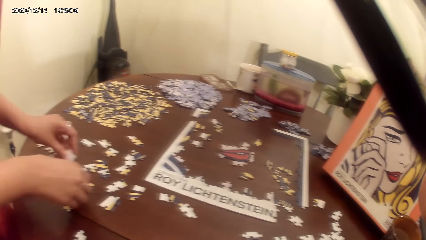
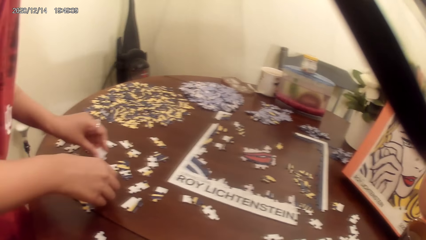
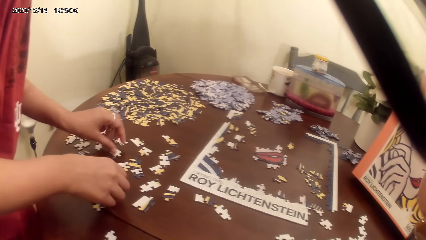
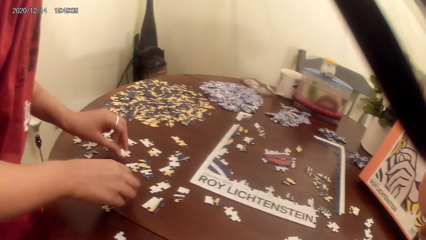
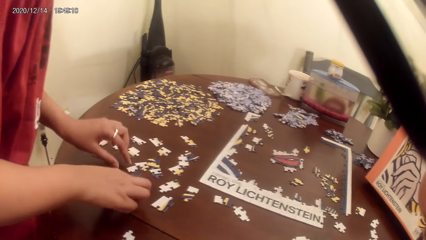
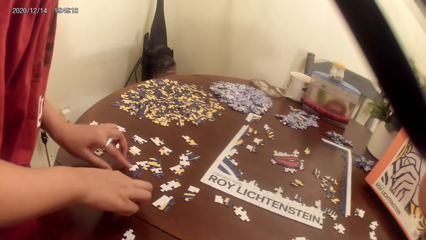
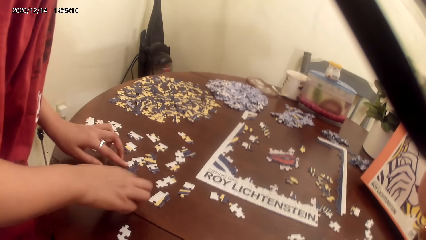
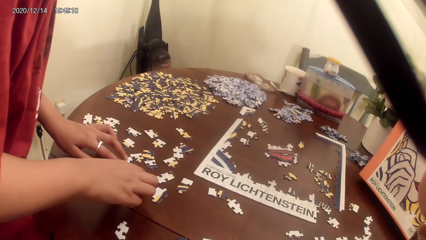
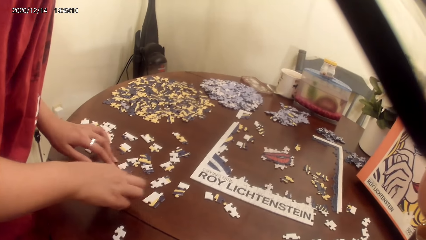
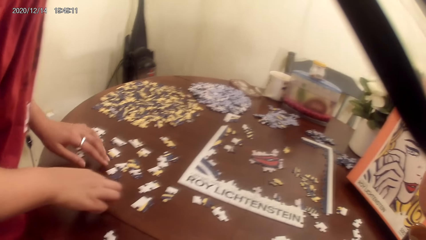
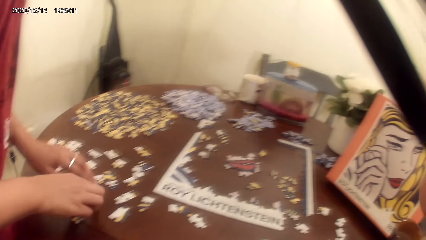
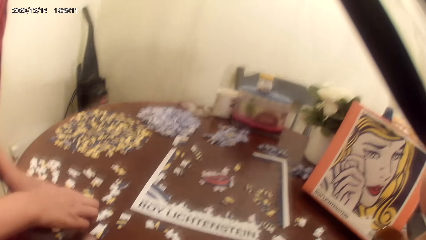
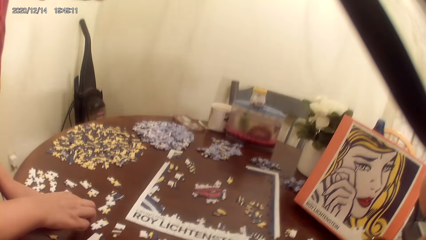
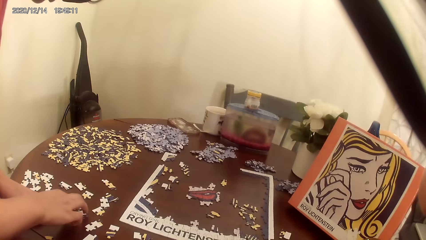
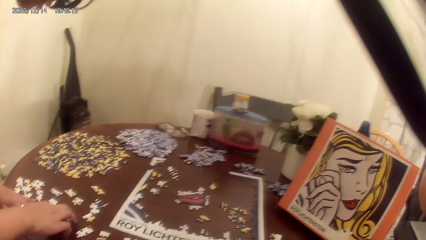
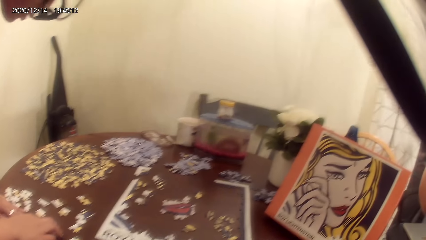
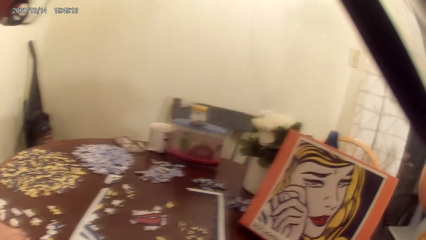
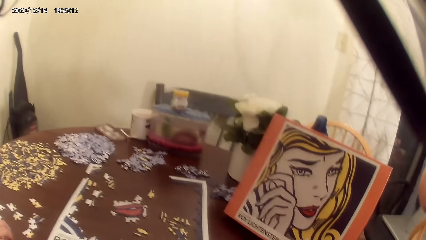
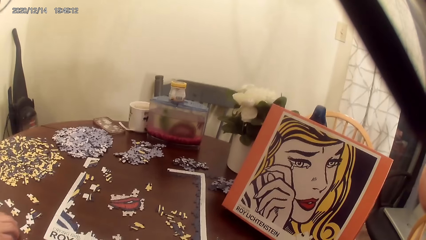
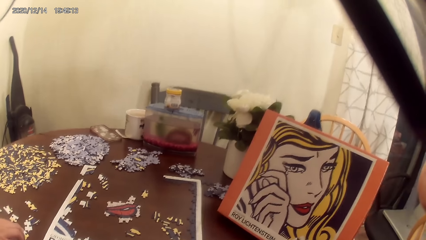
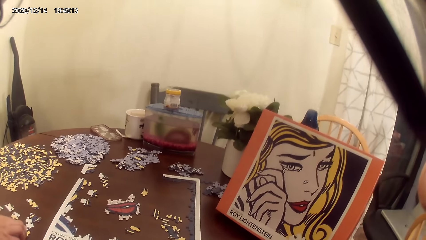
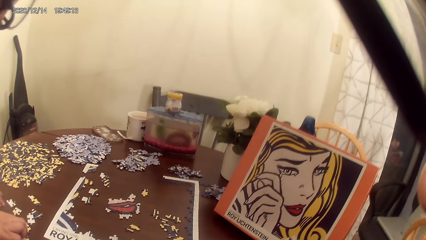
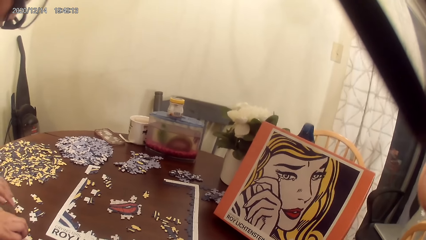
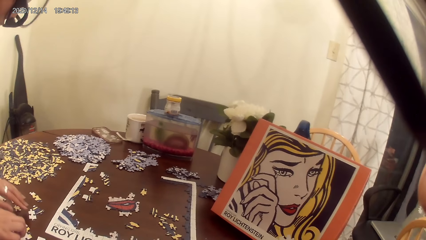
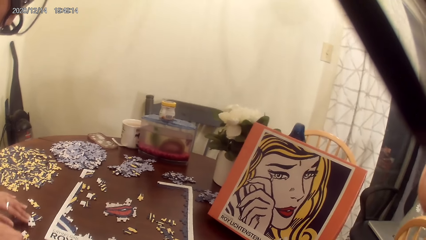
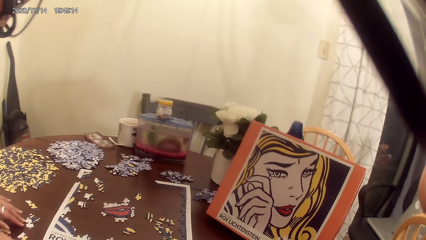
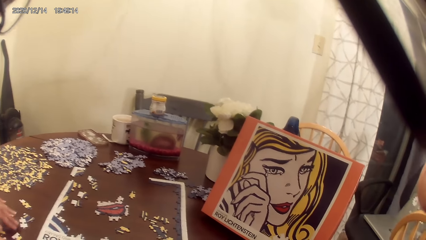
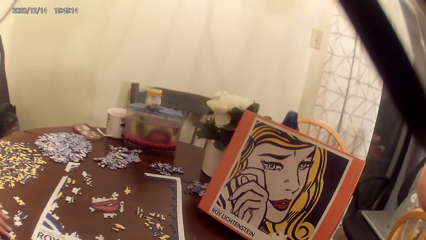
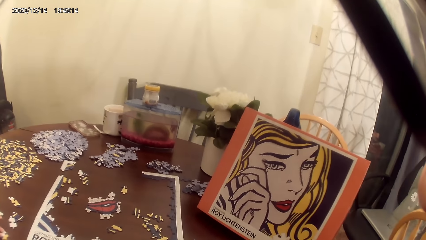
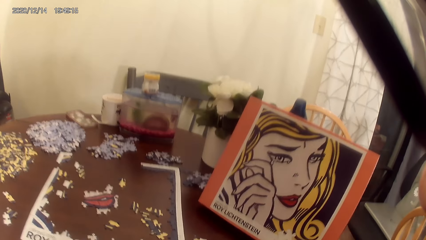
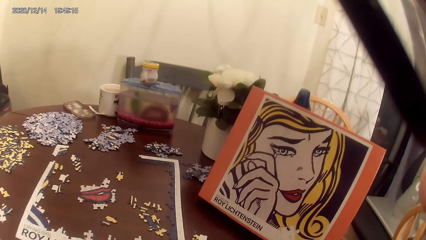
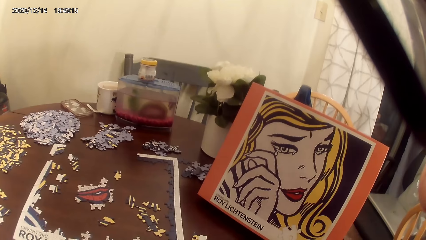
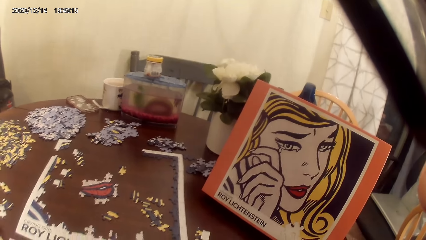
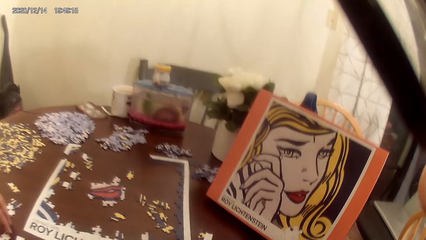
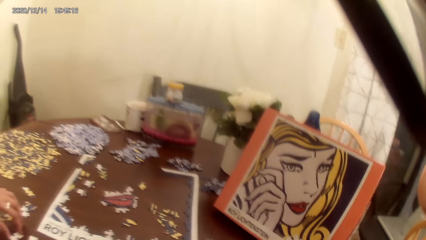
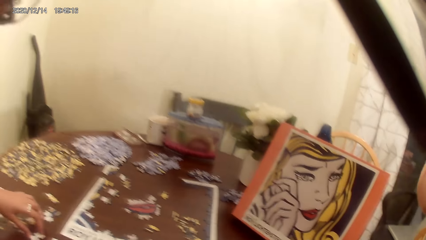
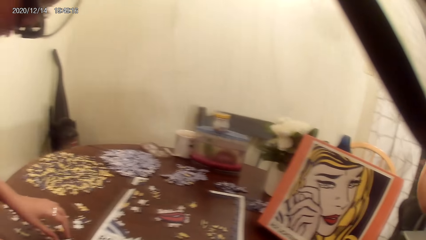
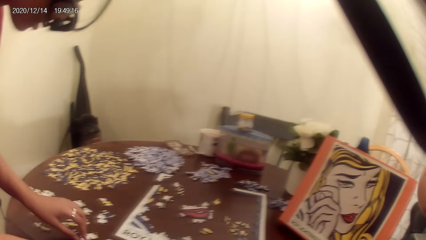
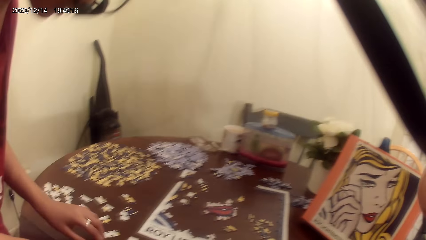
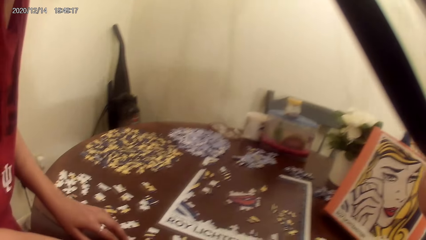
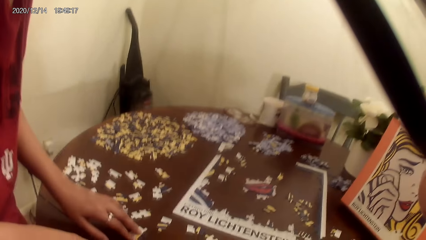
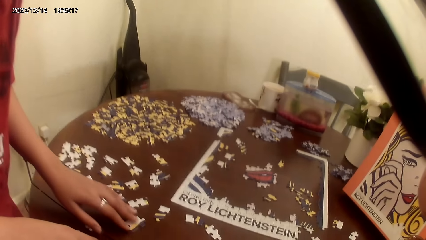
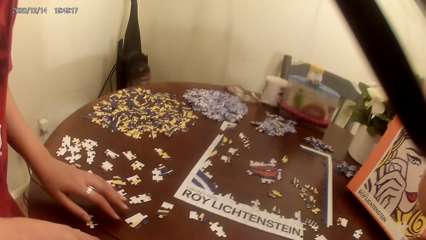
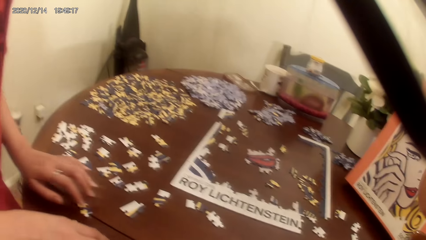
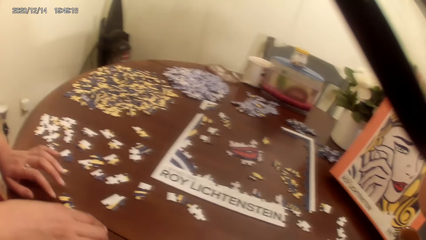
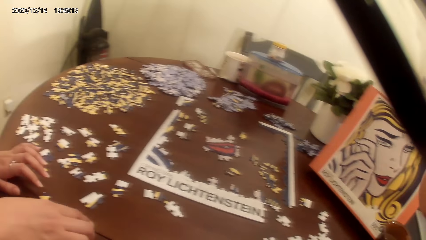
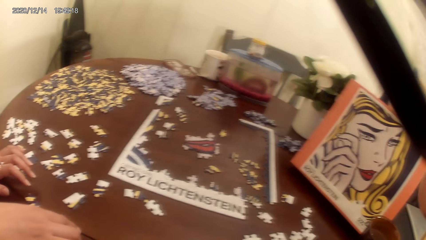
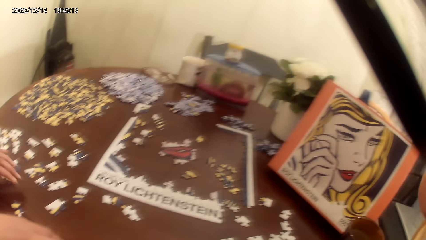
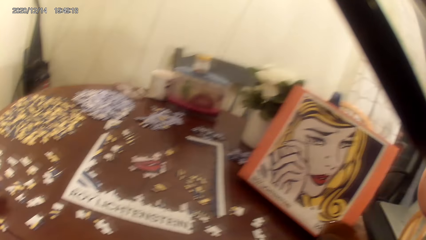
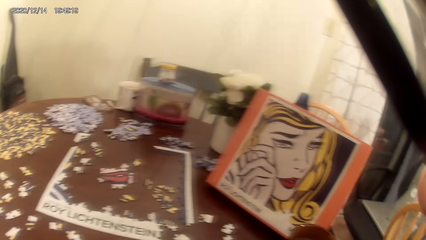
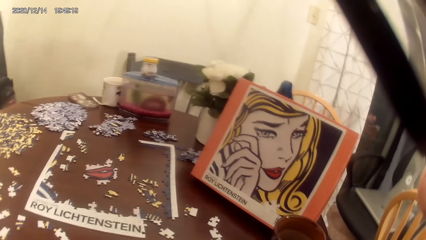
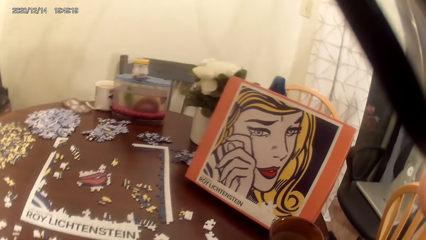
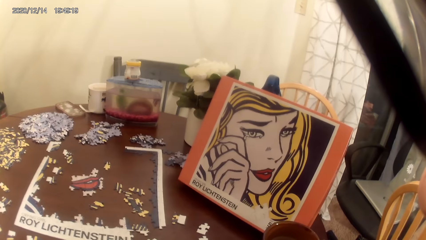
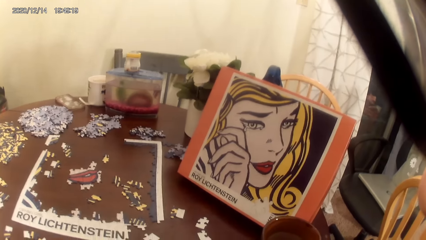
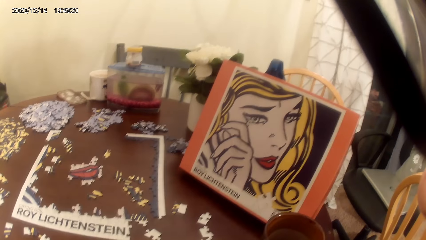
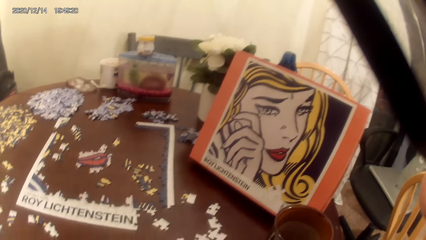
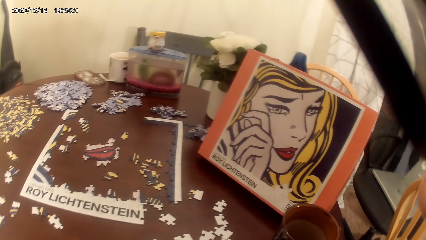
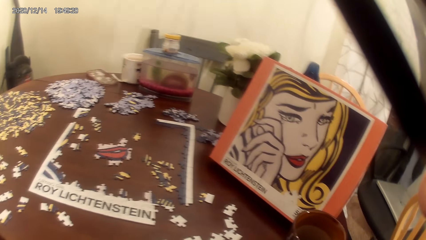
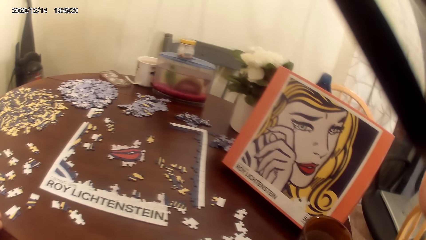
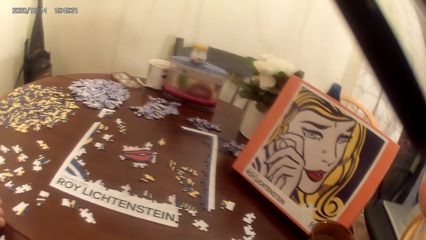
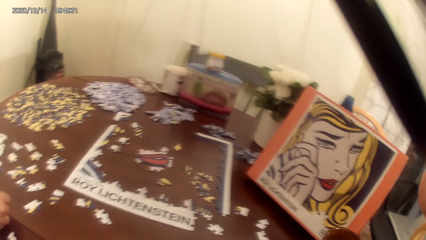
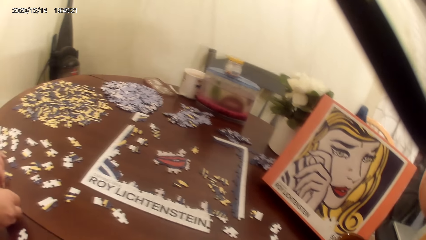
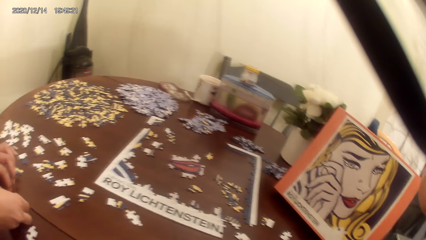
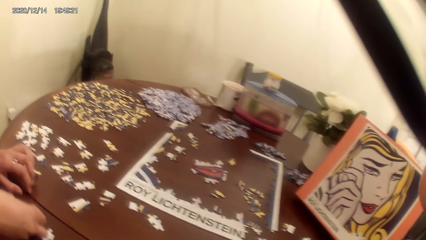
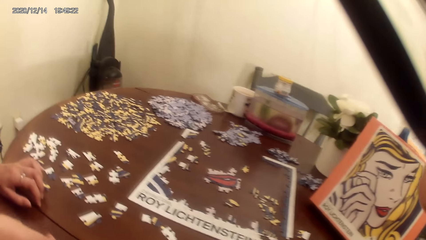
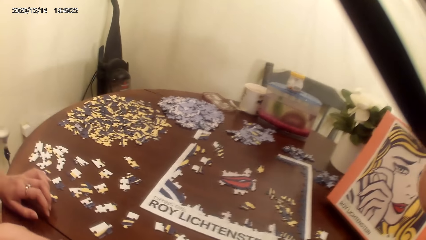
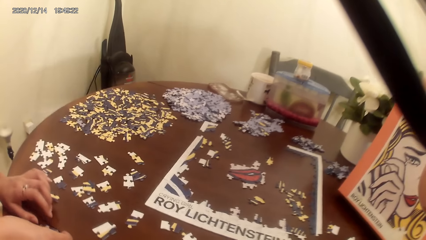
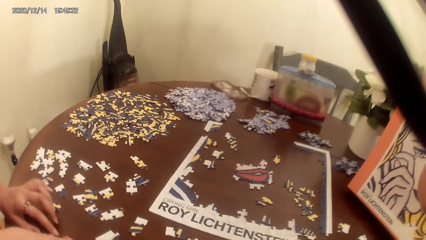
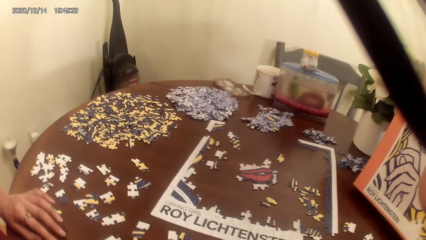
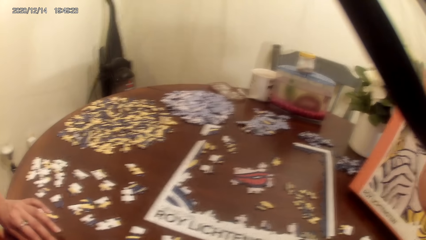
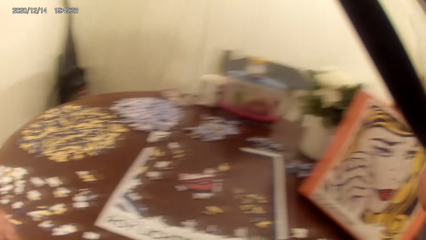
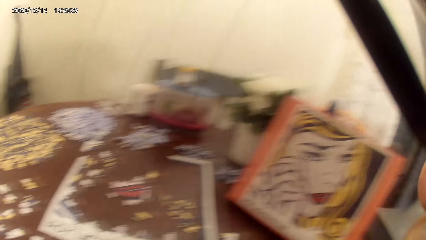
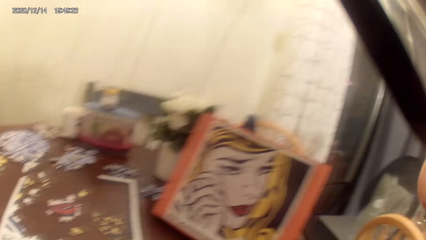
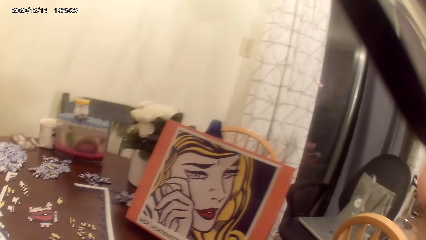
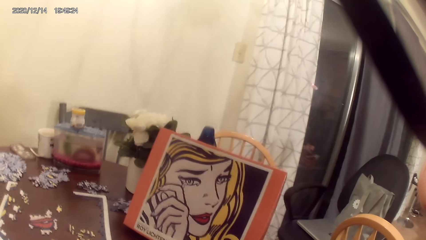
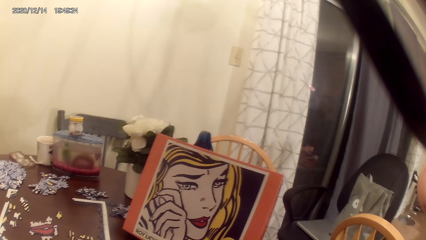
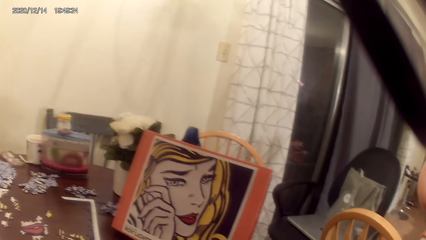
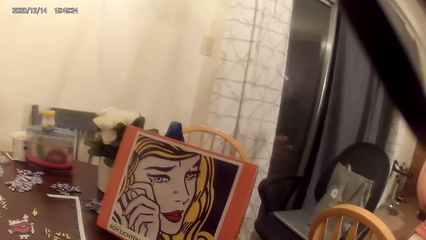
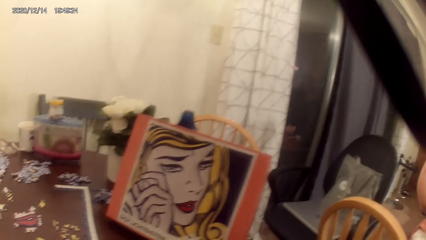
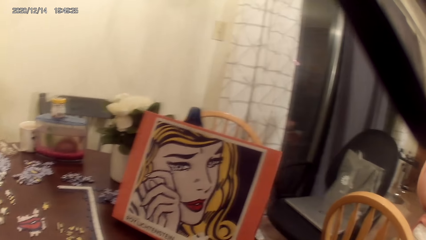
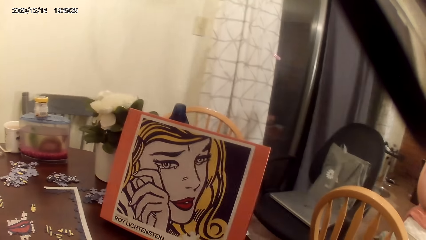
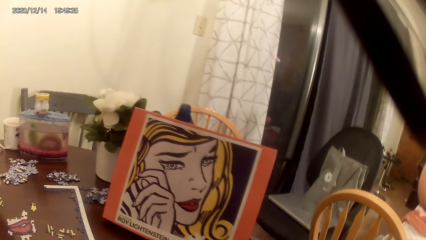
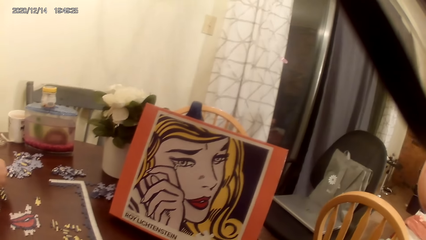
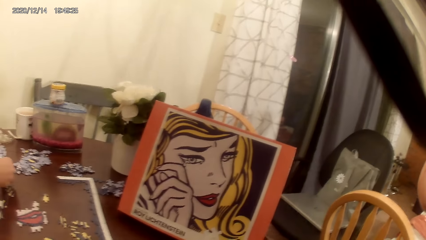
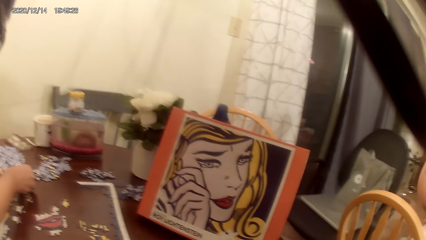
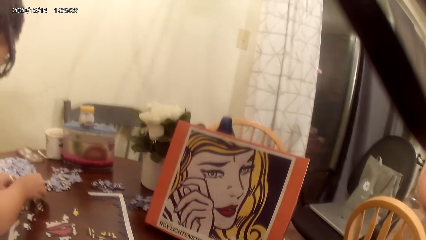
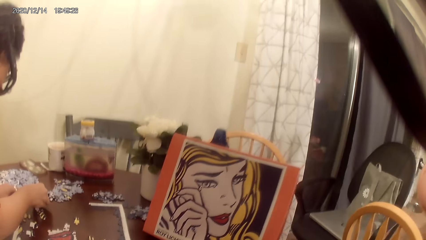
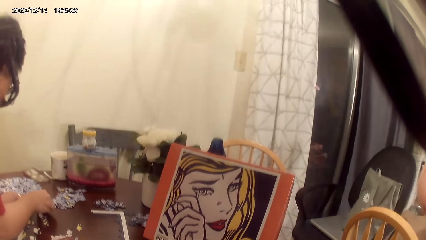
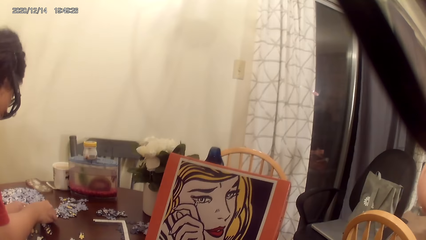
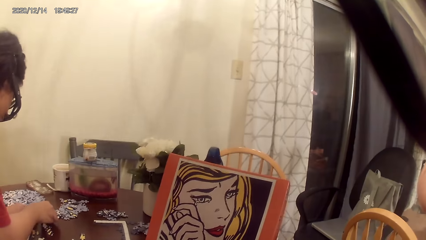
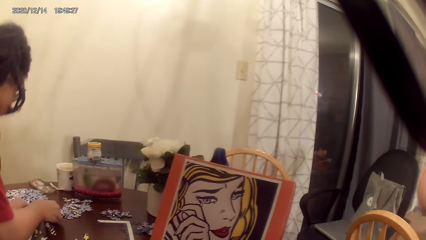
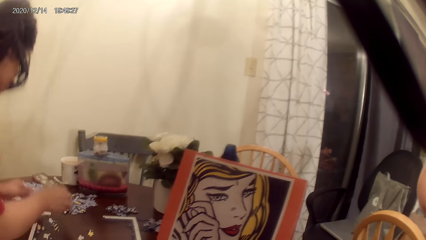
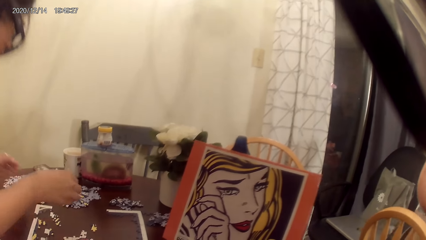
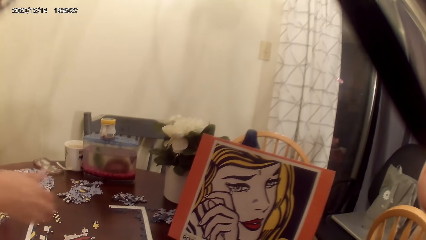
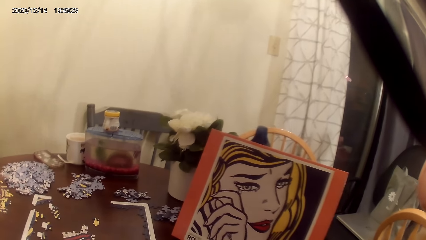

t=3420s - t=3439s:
The camera wearer snaps fingers. They act on music from a radio.
